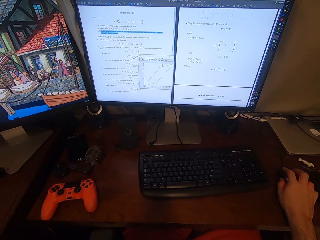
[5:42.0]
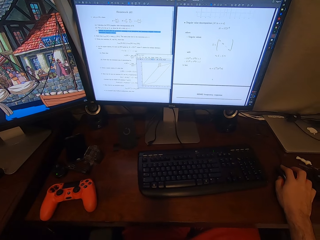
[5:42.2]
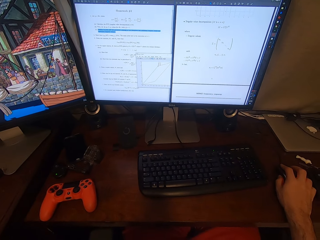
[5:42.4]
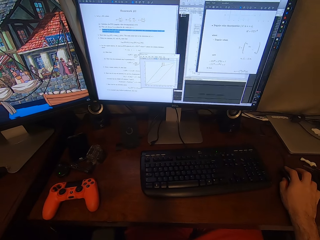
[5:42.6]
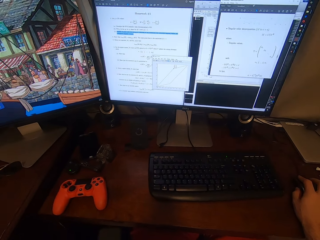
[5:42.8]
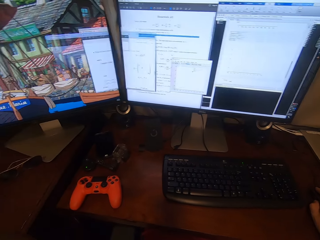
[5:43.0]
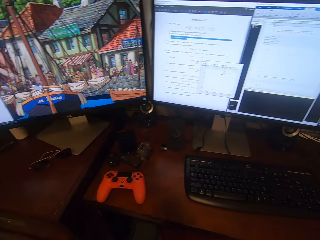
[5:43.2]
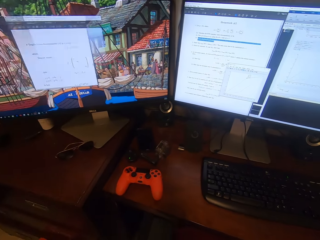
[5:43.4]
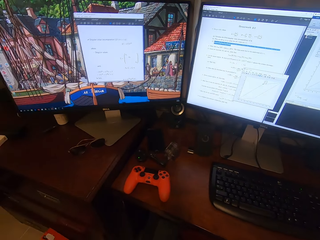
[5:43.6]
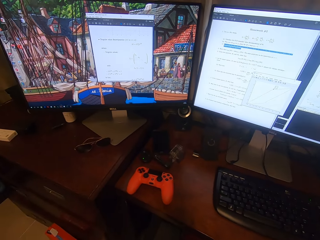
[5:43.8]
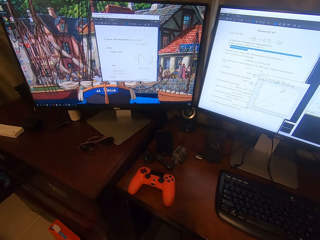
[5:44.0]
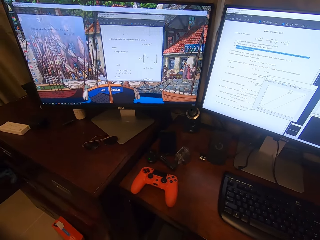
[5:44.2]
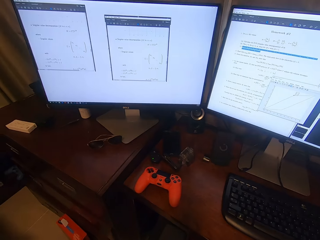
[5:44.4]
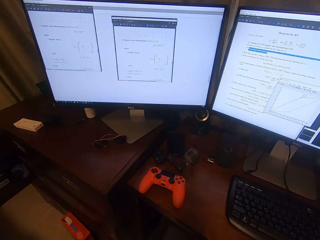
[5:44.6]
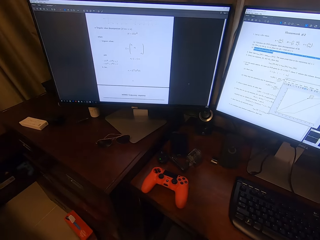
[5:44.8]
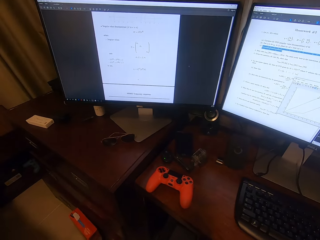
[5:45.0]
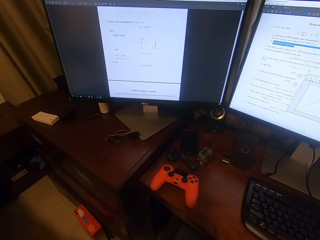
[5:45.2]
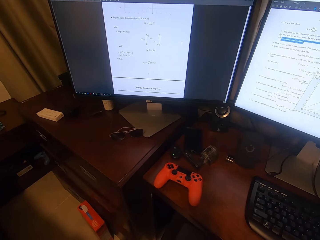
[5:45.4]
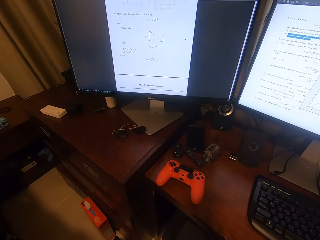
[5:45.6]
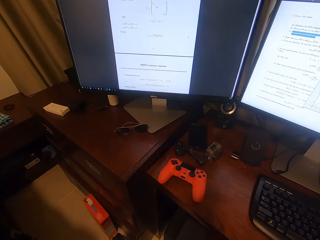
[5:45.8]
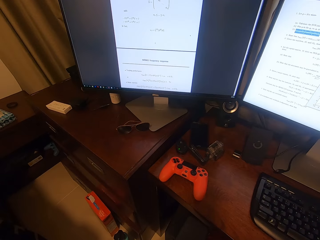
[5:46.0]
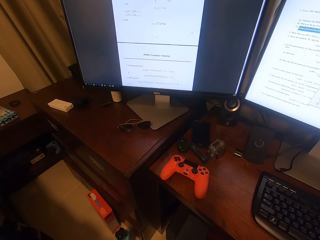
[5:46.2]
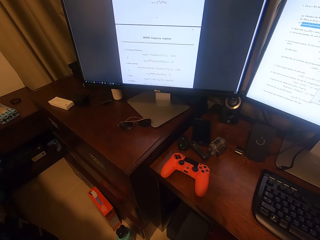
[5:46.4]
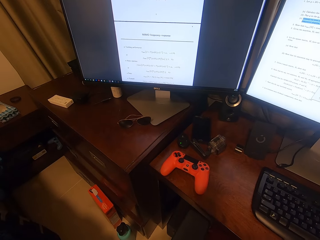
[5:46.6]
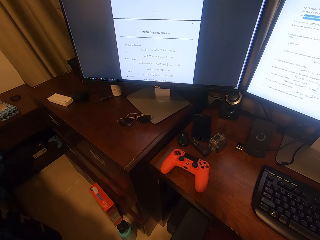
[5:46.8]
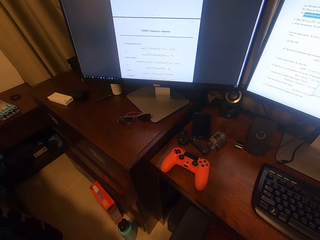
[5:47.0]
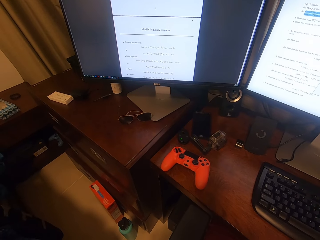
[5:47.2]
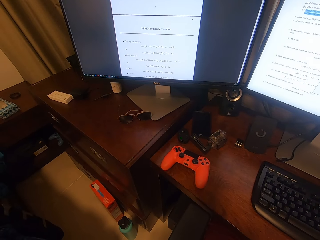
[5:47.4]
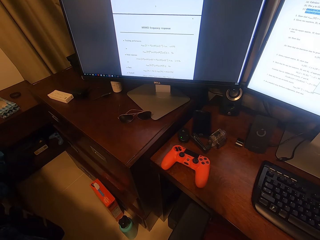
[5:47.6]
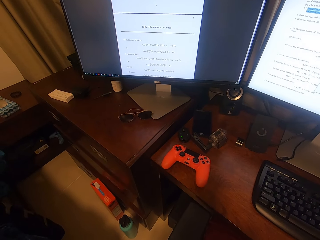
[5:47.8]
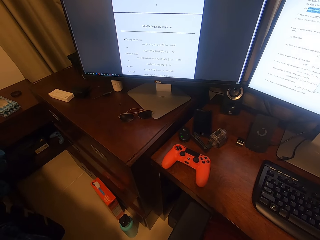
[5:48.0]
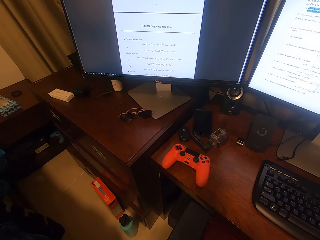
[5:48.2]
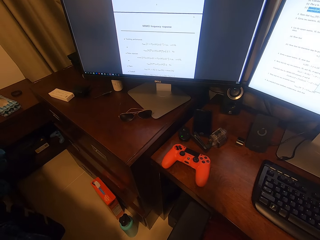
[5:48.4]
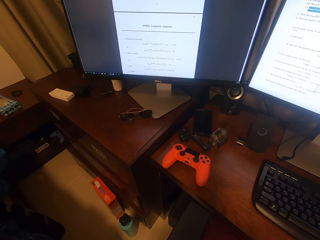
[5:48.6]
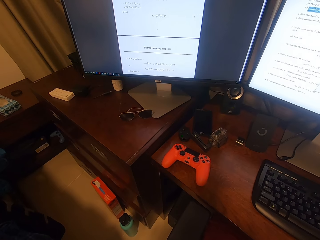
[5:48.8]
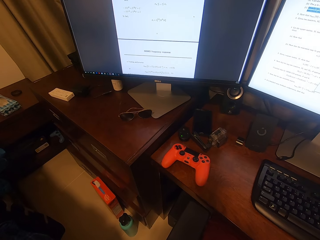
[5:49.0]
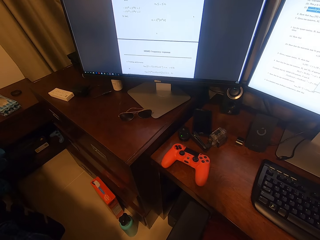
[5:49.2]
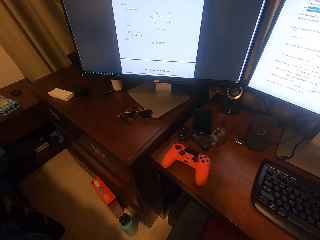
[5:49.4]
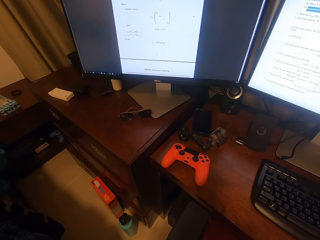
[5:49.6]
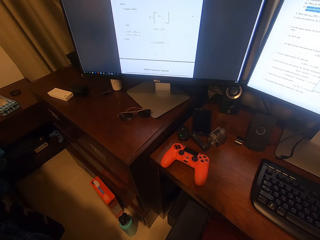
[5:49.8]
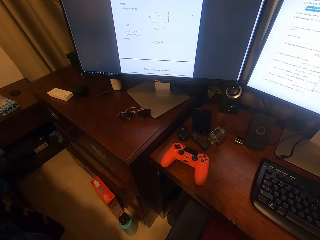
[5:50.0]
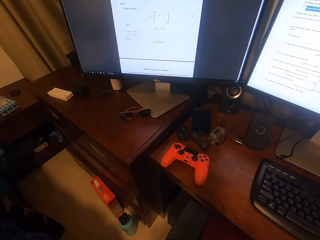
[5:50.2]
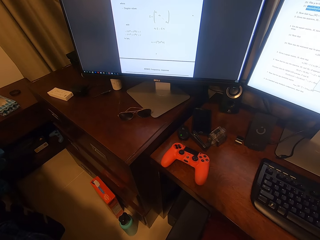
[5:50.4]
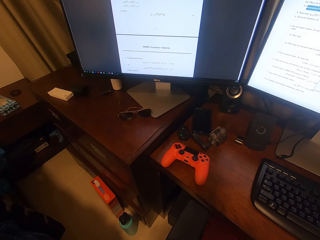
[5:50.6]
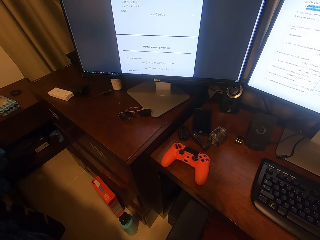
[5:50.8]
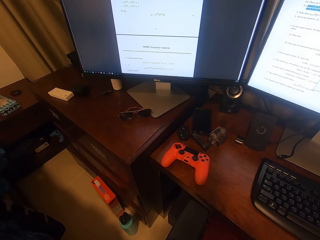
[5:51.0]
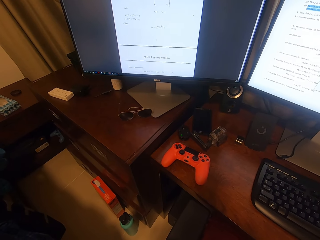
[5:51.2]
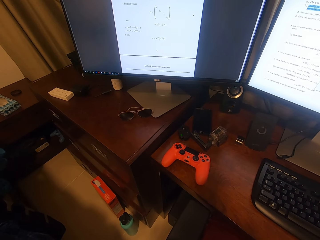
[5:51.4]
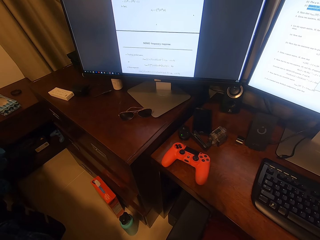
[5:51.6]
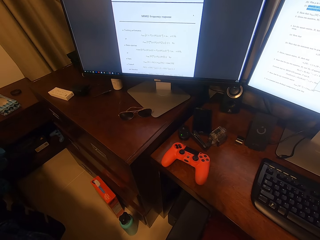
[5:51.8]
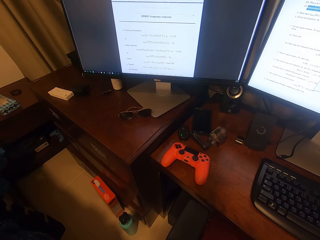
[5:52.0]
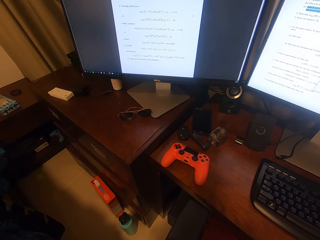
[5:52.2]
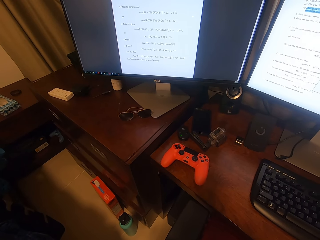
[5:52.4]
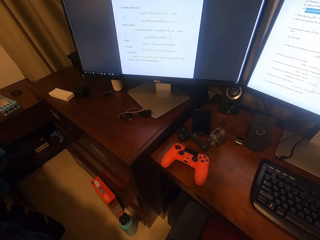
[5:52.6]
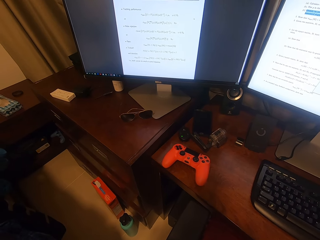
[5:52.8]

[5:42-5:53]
The camera wearer scrolls the mouse on the computer. They operate the computer. They look around. They stare at the computer. They stare at the computer again. They operate the computer.

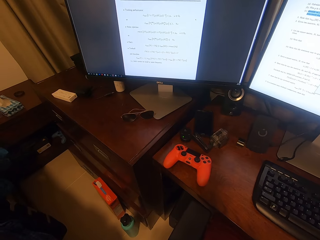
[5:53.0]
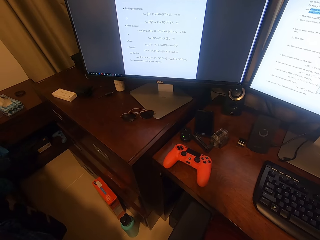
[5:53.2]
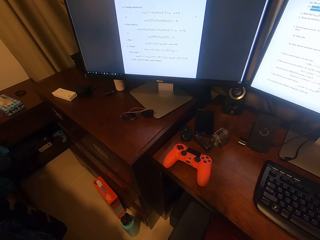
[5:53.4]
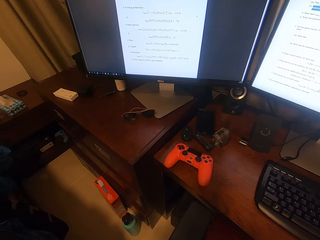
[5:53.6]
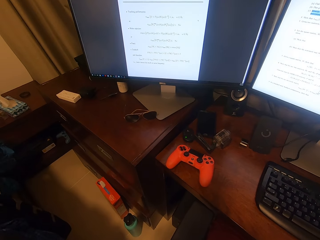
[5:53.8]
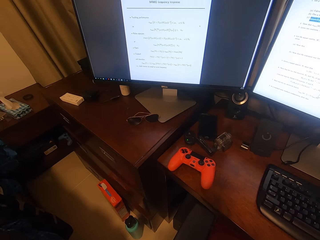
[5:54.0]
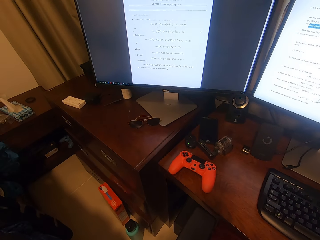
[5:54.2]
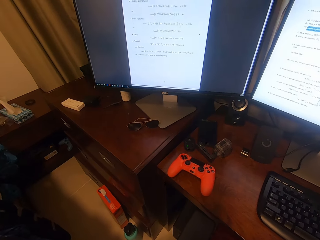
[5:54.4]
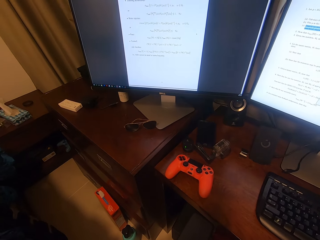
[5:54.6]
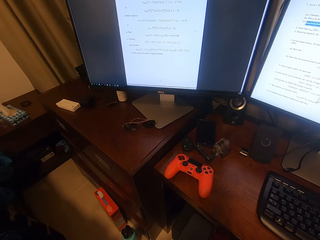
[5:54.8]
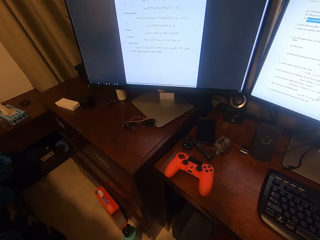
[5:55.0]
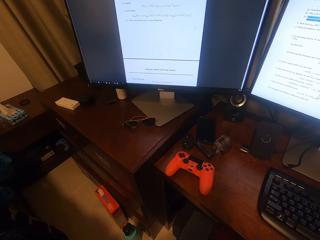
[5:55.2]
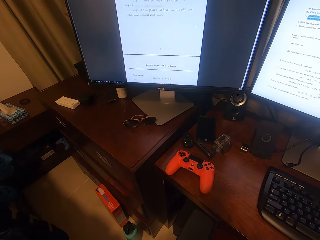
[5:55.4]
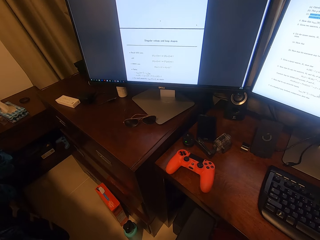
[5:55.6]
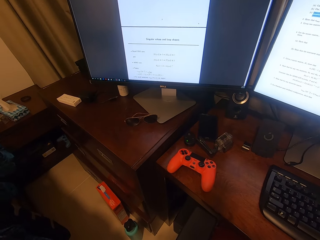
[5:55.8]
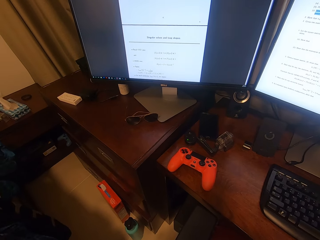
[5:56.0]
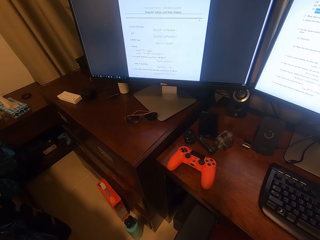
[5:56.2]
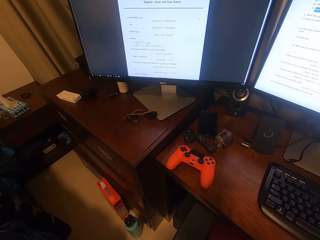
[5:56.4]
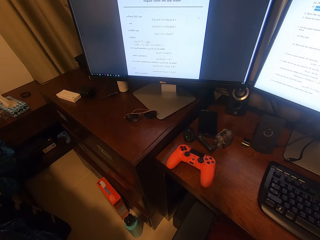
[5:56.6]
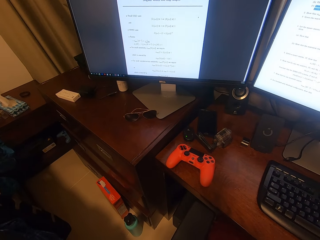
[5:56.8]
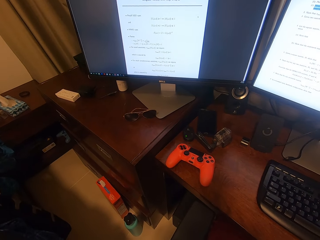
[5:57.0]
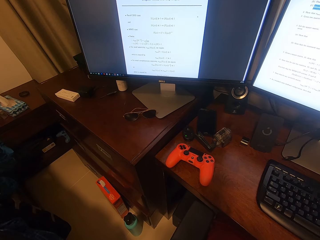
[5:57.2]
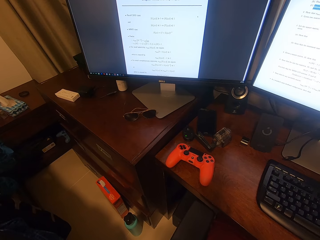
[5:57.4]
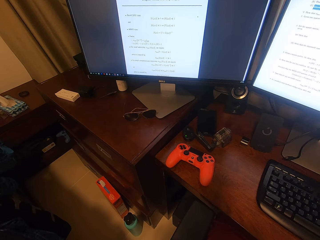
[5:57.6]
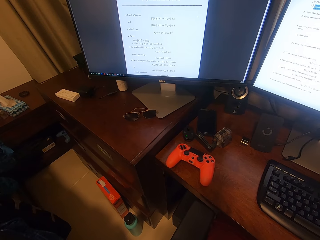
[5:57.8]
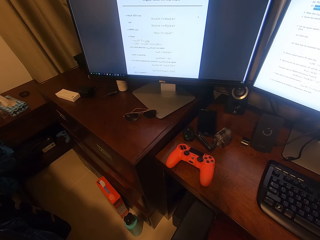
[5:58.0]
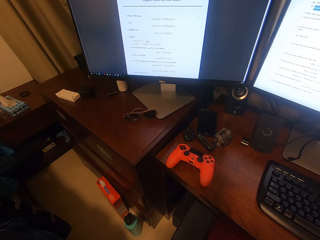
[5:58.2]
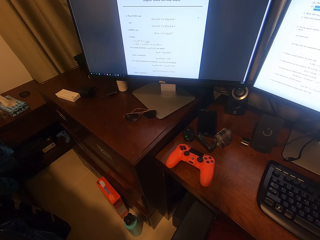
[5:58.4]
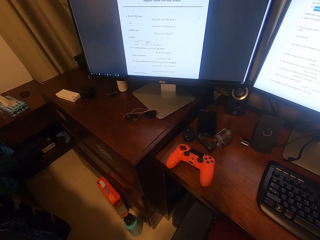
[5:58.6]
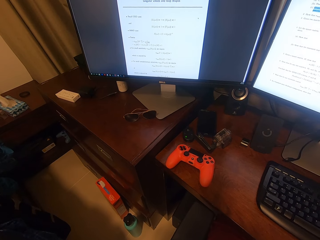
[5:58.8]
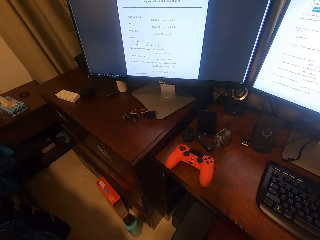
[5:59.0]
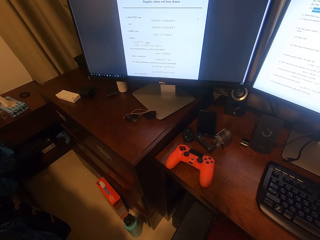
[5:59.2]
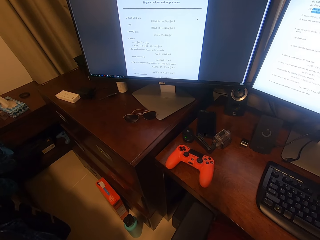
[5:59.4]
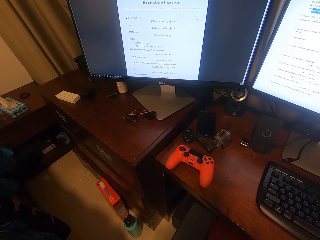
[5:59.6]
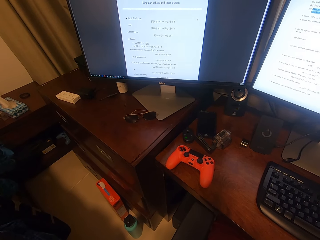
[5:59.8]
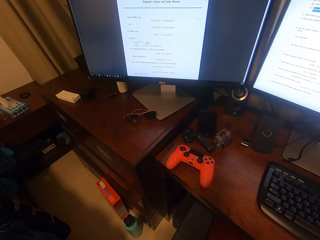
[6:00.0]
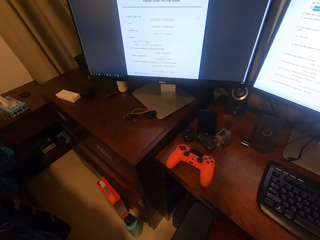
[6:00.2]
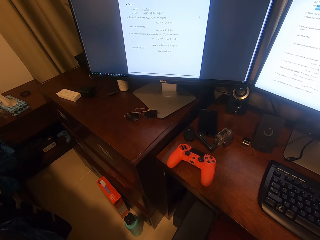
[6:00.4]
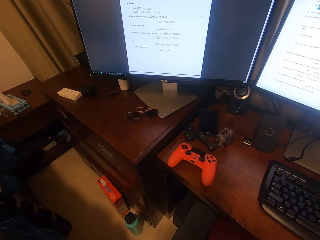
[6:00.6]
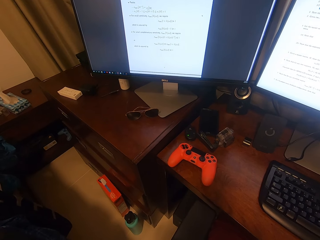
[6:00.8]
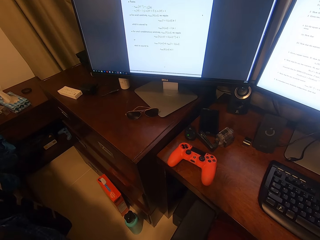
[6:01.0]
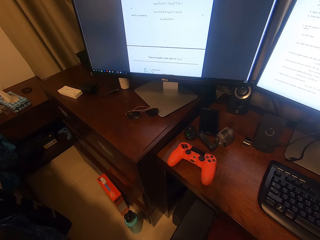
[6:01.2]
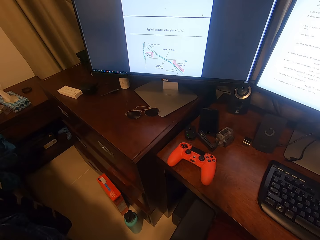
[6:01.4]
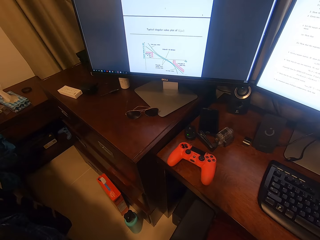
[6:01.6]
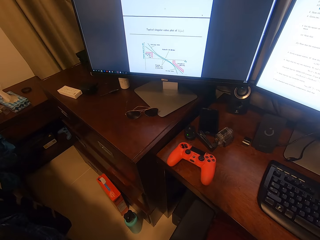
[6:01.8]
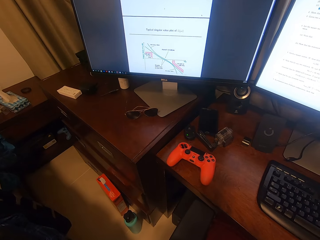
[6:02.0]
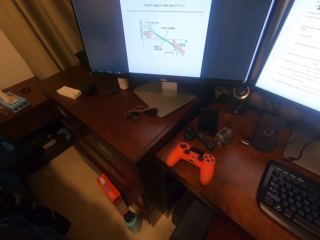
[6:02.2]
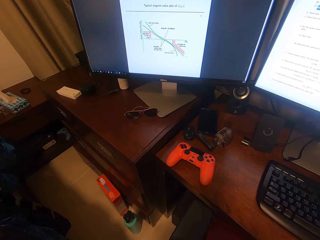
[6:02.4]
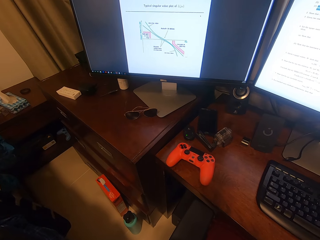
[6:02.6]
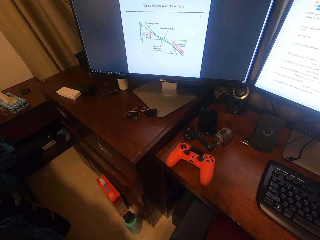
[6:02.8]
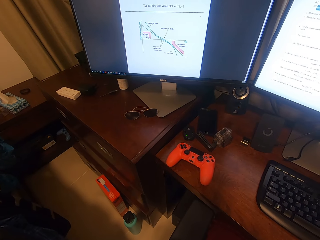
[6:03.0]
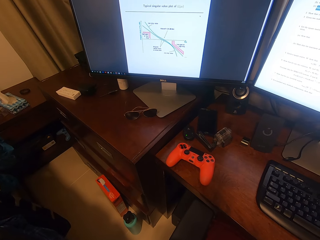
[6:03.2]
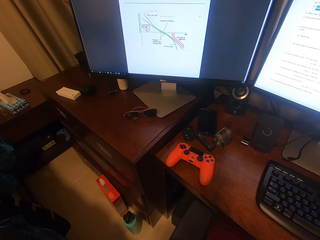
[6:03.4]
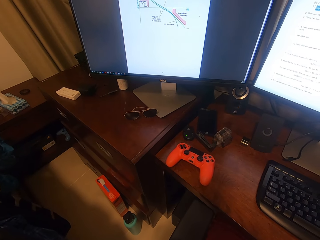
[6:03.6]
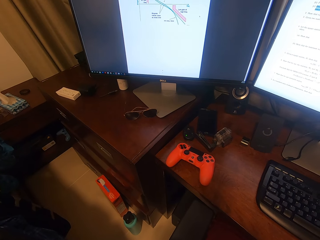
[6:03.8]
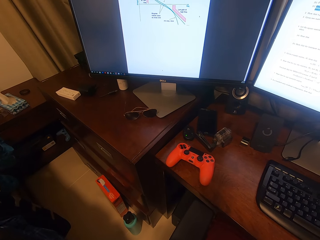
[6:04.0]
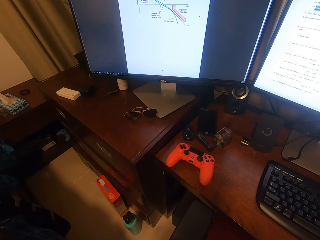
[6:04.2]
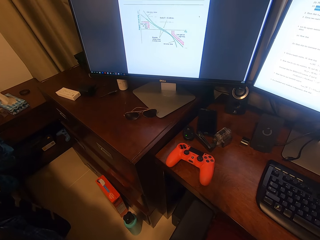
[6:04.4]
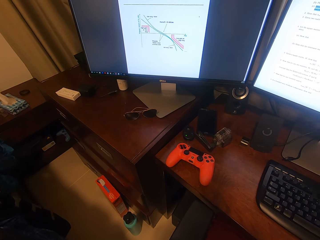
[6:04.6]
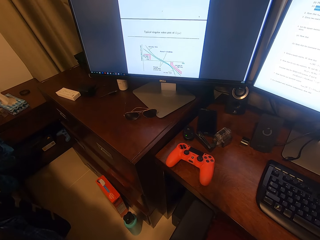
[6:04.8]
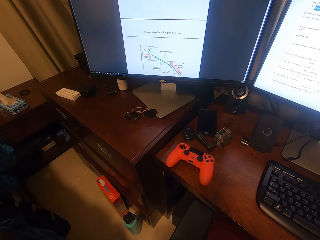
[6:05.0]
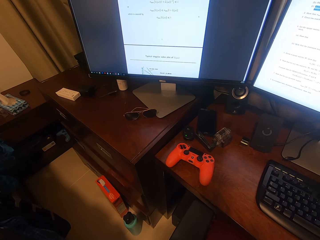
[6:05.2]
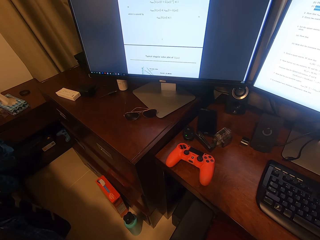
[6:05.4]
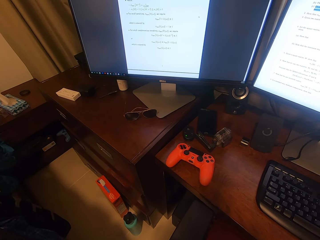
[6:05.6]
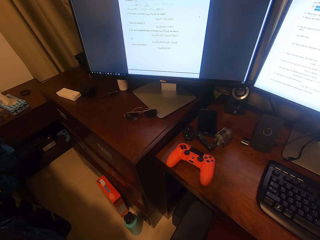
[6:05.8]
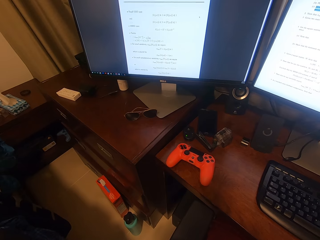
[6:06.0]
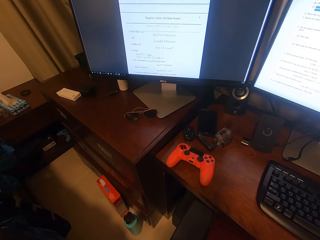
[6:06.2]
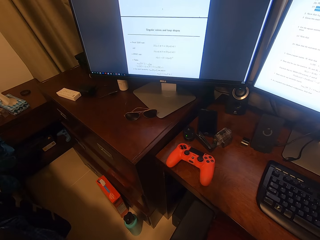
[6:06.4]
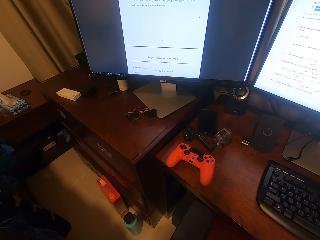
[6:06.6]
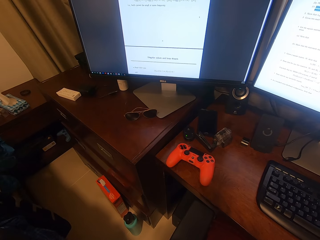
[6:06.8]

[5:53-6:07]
The camera wearer operates the computer. They stare at the computer. They operate the computer. They operate the computer again.
